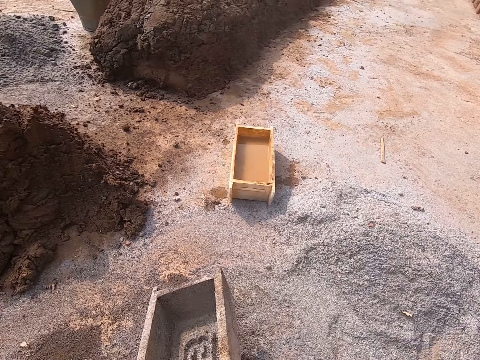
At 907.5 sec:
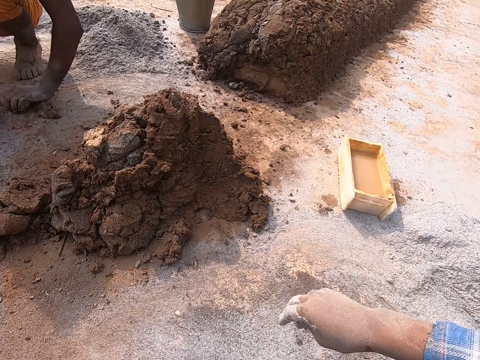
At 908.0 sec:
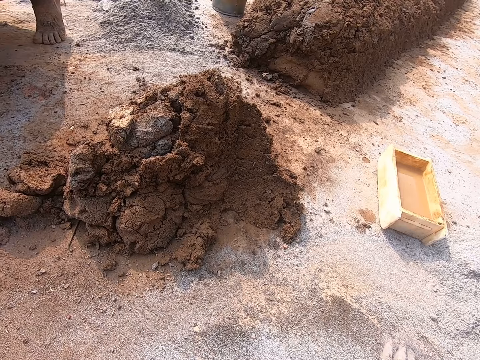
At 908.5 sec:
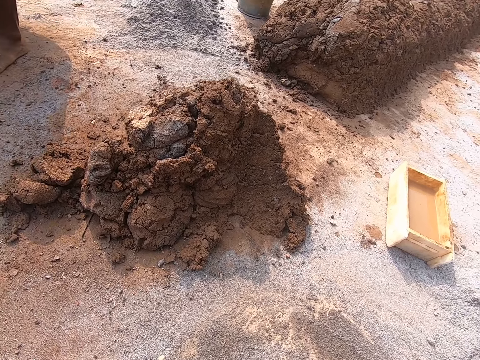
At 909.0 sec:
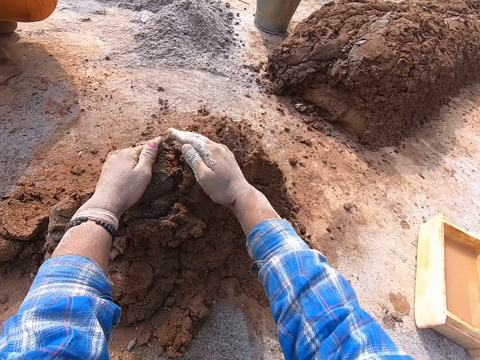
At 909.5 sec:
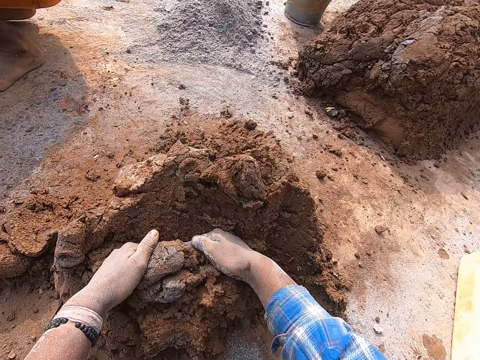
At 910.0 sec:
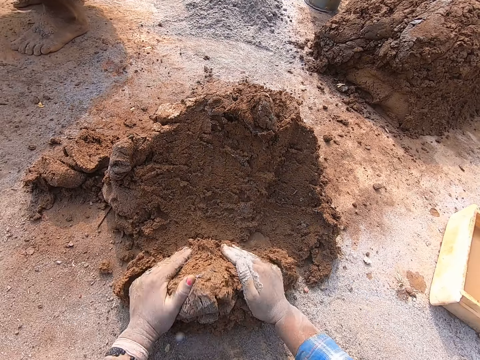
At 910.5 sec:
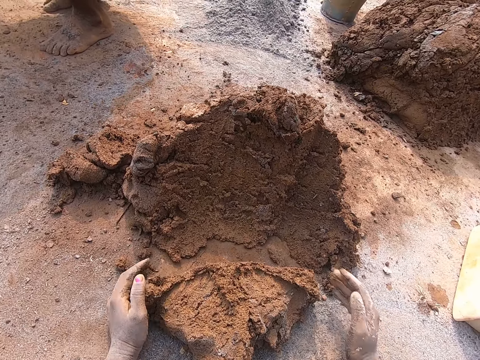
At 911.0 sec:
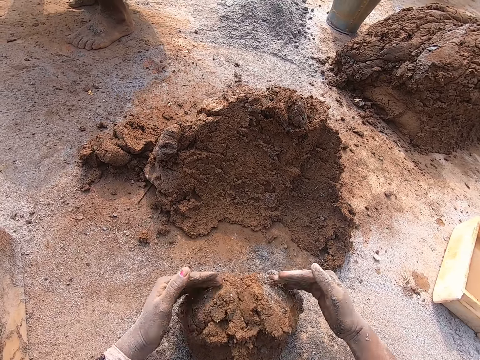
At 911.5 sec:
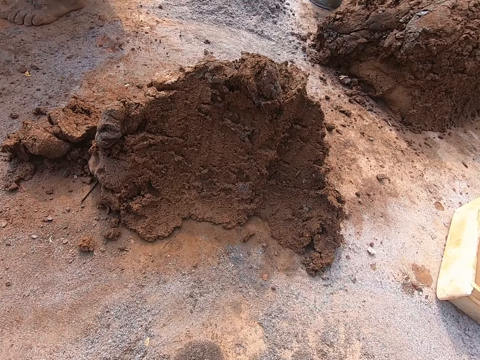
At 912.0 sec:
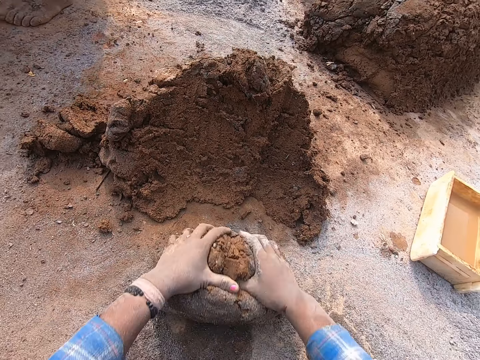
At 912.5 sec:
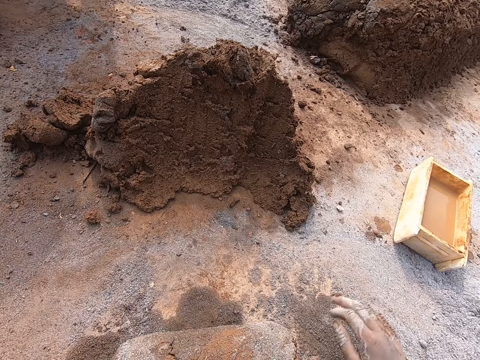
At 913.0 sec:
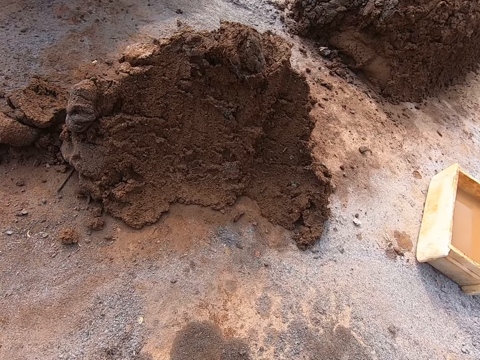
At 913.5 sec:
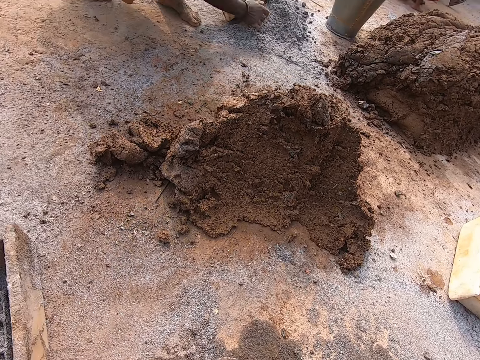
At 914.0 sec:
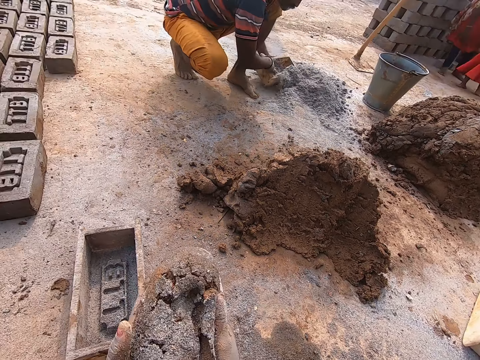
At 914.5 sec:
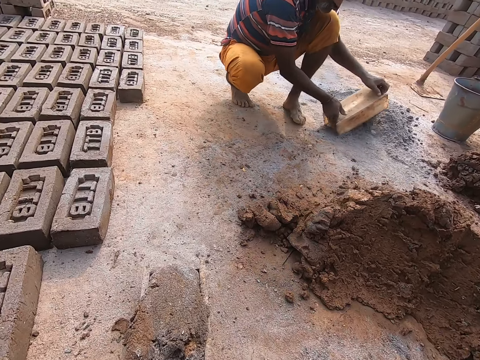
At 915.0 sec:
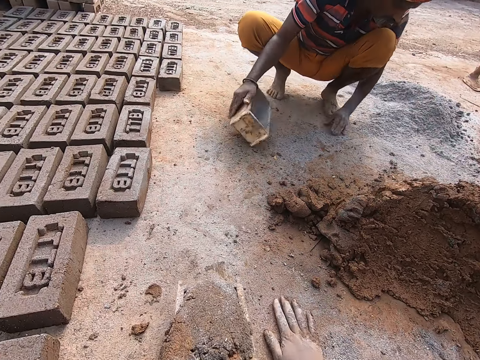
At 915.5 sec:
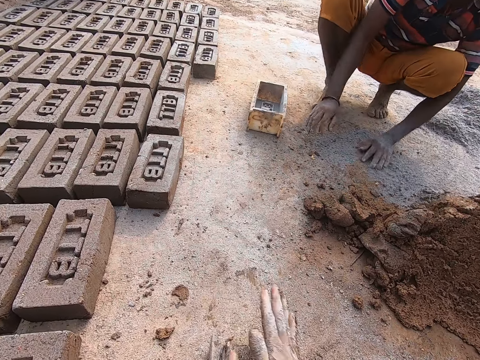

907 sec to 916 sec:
The camera wearer carries the brick molder with her left hand. She takes the cement. She drops the brick molder on the ground with her left hand. She spreads the cement. She scoops mortar to the ground from a heap of mortar with both hands. She rolls the mortar on the ground with both hands. She dusts sand with the cement. She lifts the sand. She drops the mortar in the brick molder with both hands. She drags the brick mold.

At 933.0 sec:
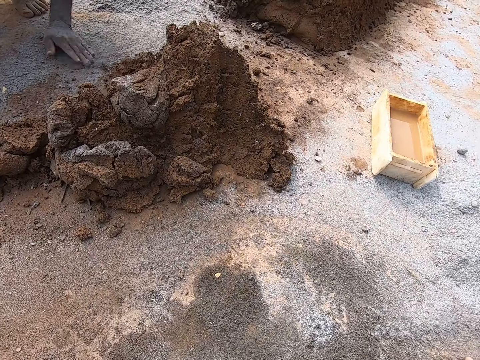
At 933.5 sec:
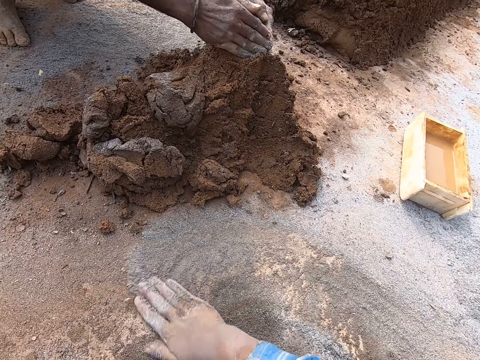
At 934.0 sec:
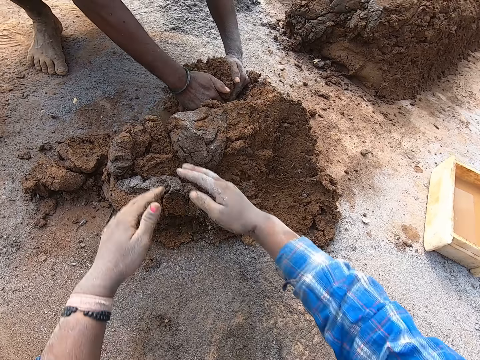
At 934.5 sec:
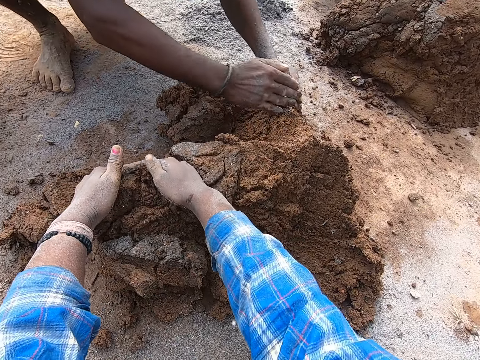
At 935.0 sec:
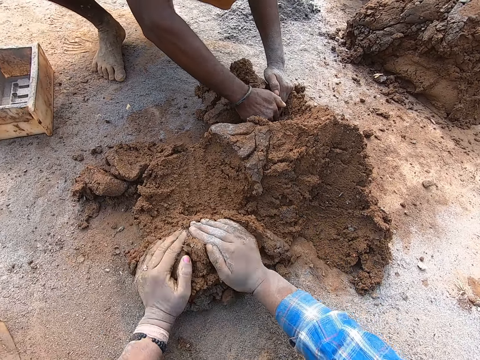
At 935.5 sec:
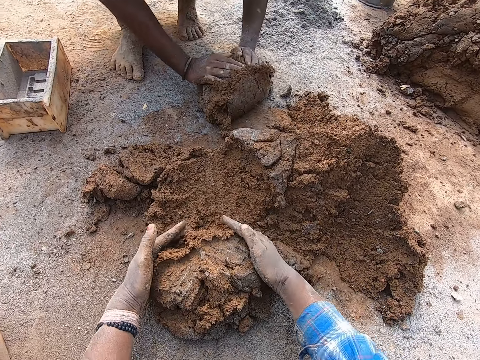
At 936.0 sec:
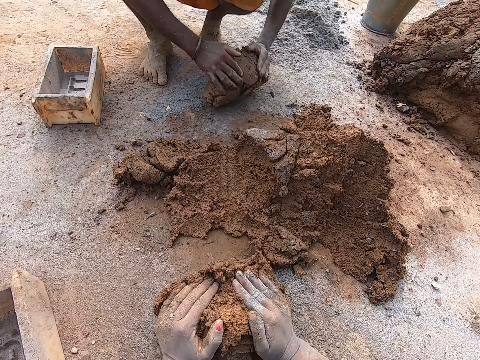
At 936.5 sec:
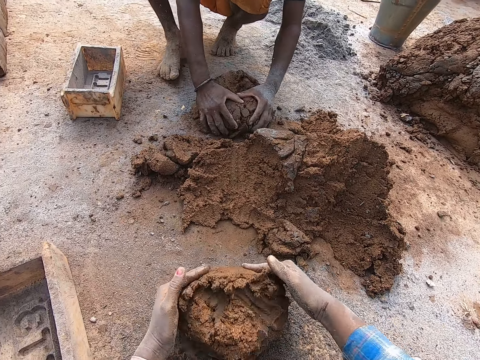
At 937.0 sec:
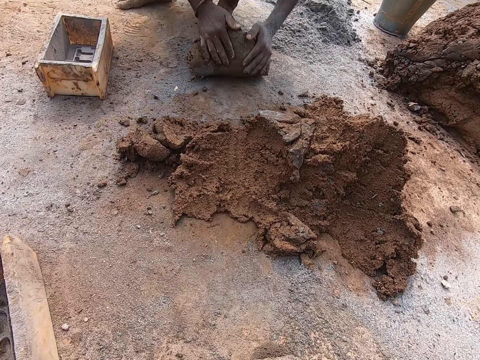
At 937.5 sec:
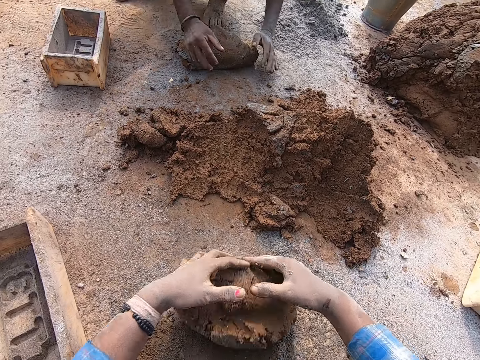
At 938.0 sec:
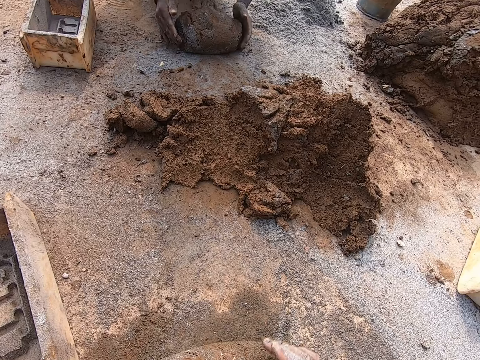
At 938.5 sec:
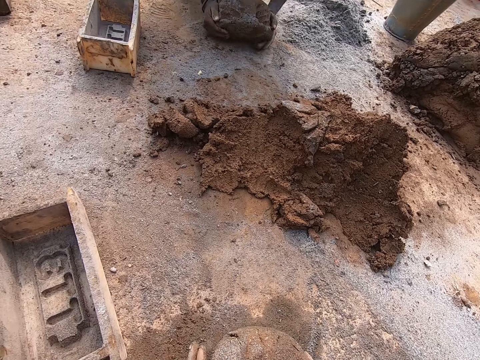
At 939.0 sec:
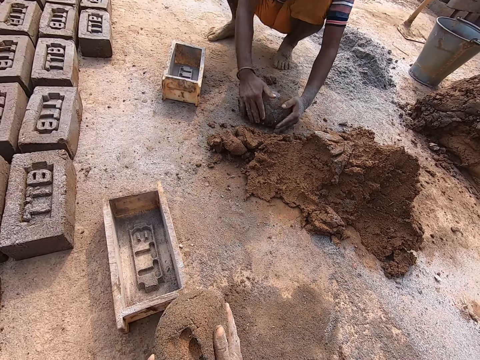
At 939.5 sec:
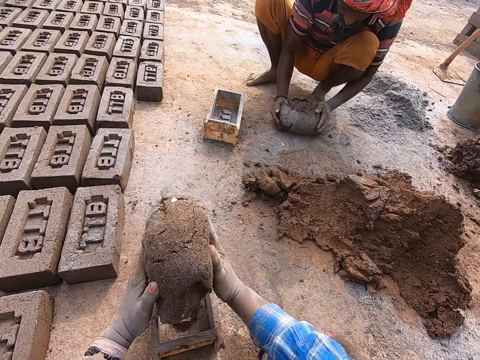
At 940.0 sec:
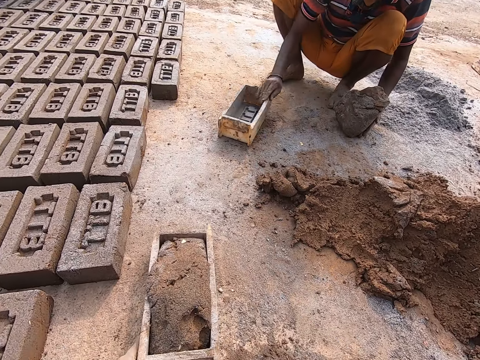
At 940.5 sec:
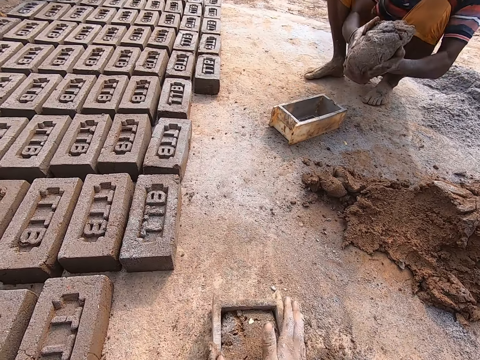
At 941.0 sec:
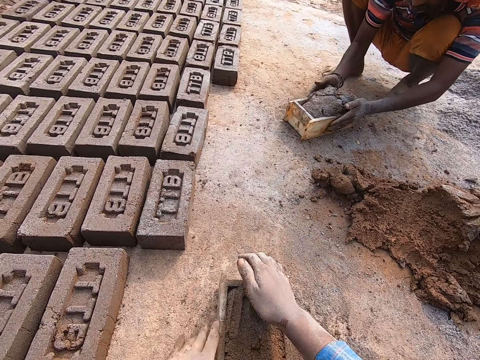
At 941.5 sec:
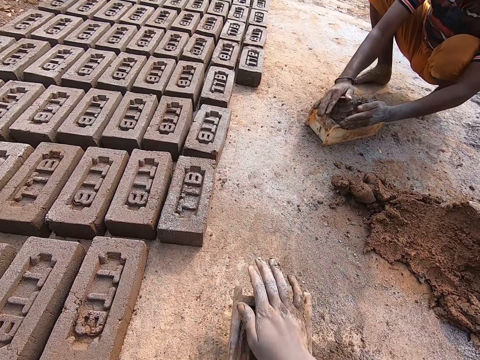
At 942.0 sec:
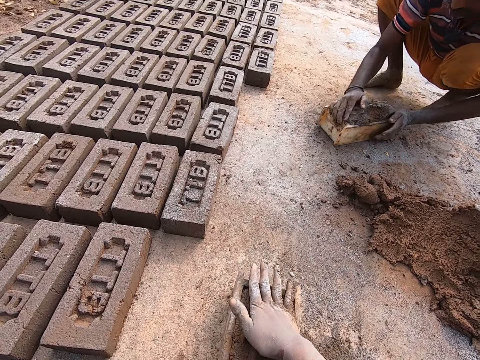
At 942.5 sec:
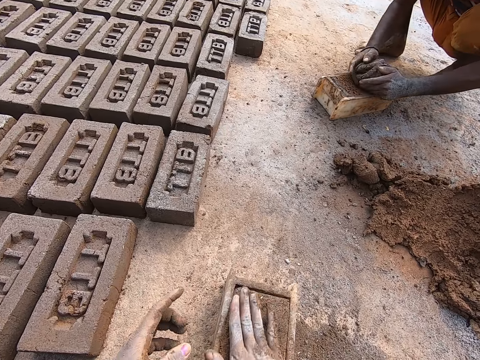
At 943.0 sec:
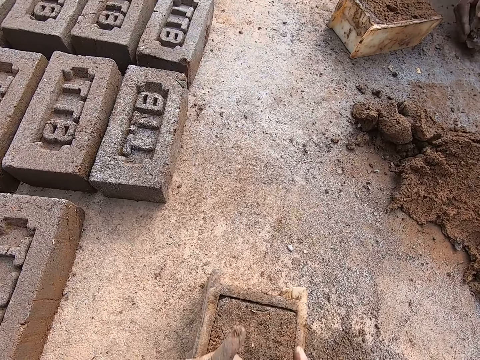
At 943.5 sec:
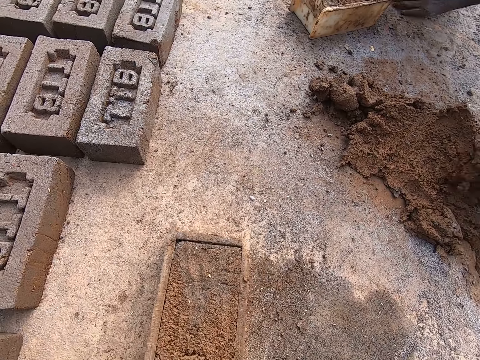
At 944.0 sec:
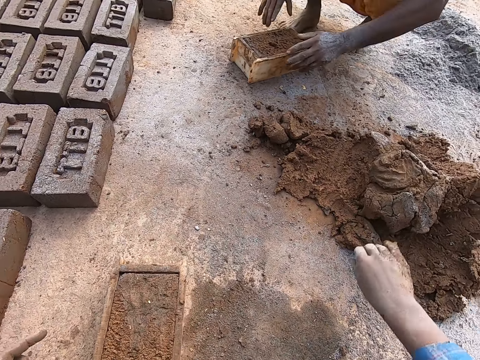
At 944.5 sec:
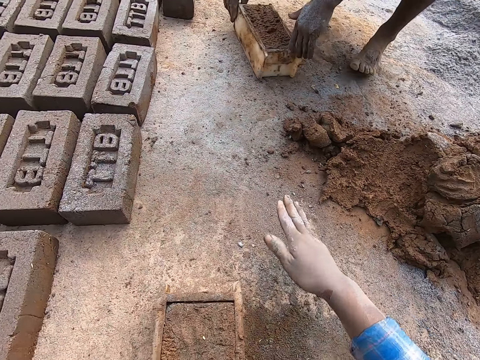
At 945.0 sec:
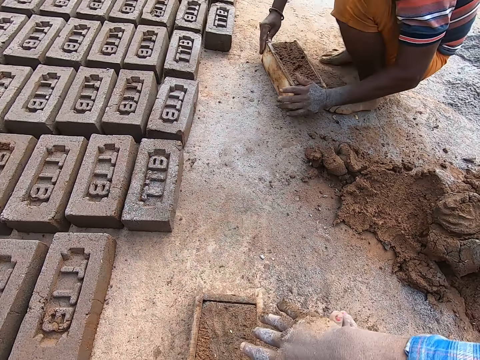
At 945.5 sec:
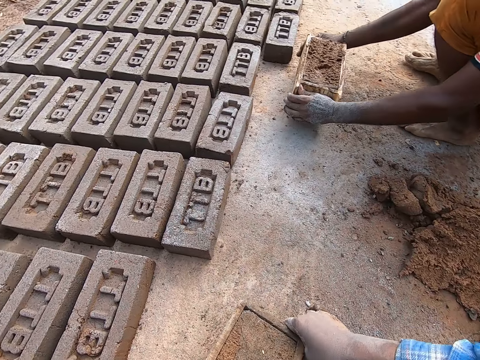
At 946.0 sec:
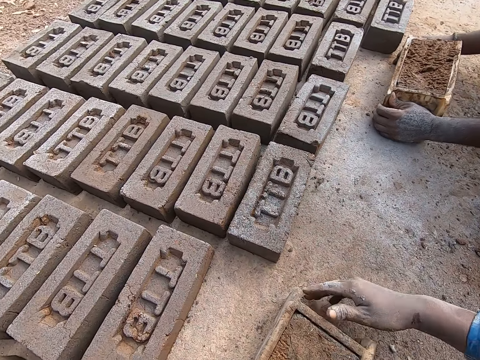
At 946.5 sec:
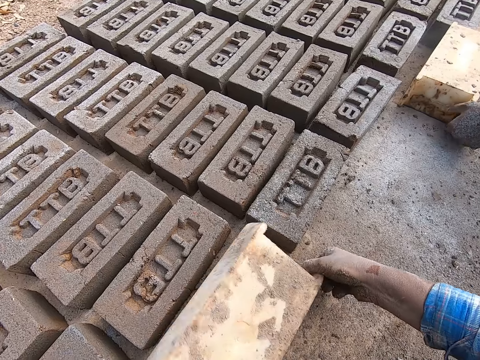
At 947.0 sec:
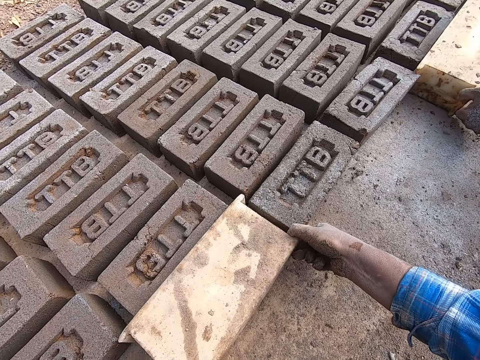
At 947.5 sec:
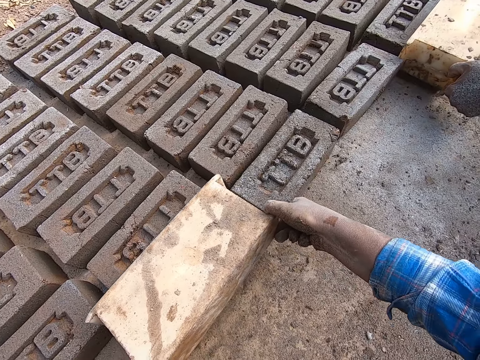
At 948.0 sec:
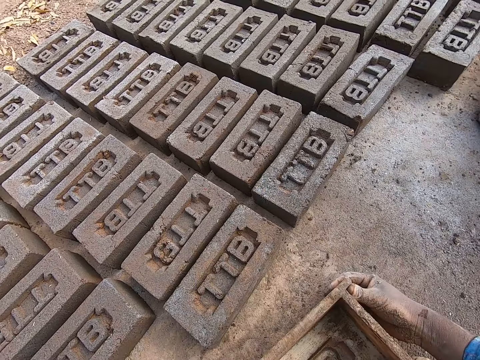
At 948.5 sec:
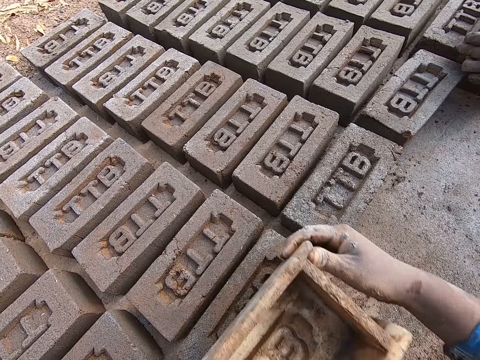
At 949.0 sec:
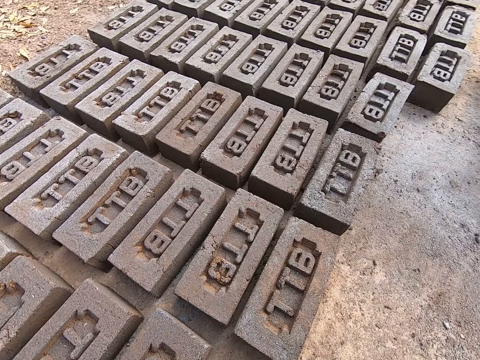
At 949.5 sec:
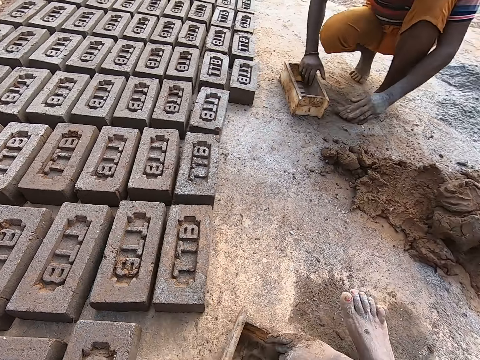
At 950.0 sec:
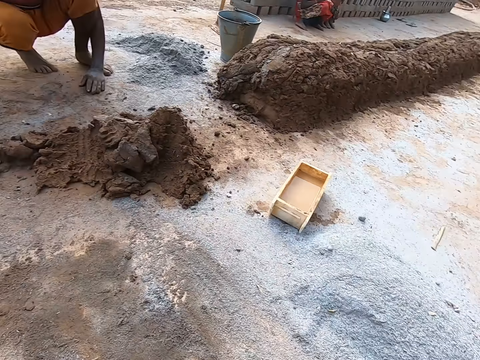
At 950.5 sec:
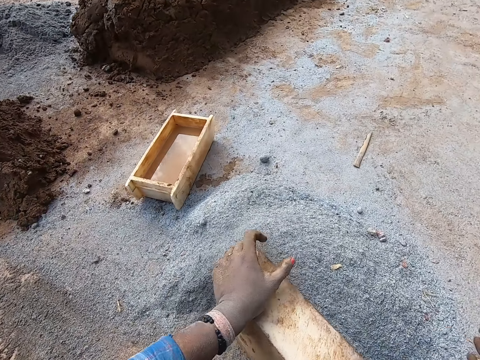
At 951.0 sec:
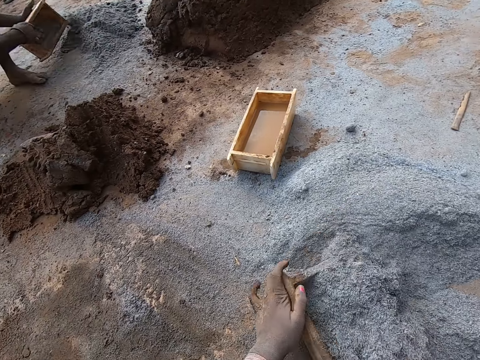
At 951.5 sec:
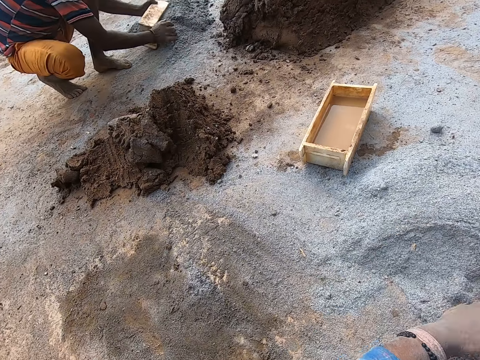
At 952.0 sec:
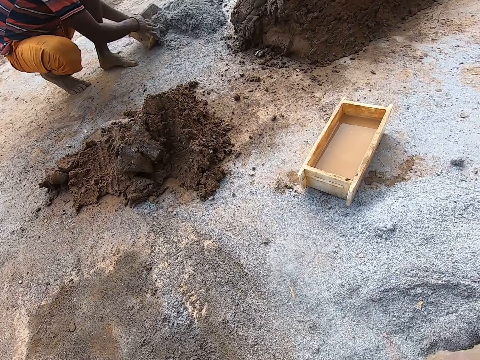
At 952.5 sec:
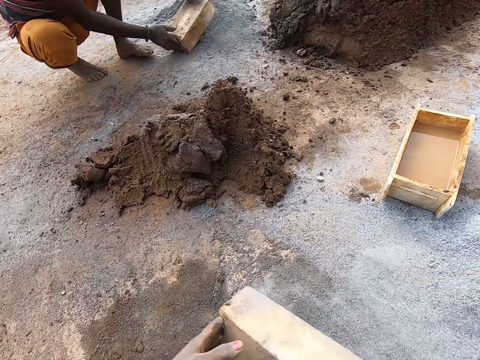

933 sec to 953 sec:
The camera wearer drops the brick molder or brick mold on the ground with her left hand. She spreads the sand on the ground with her right hand. She scoops mortar to the ground from a heap of mortar with both hands. She dusts the sand with the cement. She rolls the mortar on the ground with both hands. She carries the mortar from the ground with both hands. She drops the mortar in the brick molder with both hands. She drags the brick molder with her left hand. She presses the sand on the brick mold and hits the brick mold on the ground. She adjusts the mortar in the brick molder with her right hand. She scoops excess mortar from the top of the brick molder with both hands. She throws the excess mortar on the heap of mortar with her right hand. She lifts the brick mold, puts down the brick mold, and flips over the brick molder with mortar in it to the ground with both hands. She puts down the brick. She pulls out the brick molder from the mortar on the ground with both hands. She flips over the brick molder with both hands. She puts down the brick mold and lifts the brick mold. She hits the mortar on the ground with the base of the brick molder in her hands. She puts down the brick mold and turns around. She fills the brick molder with the sand from the ground with both hands. She puts down the cement.
